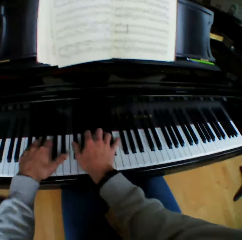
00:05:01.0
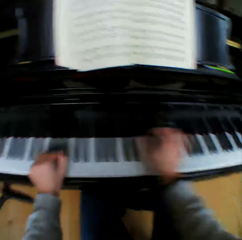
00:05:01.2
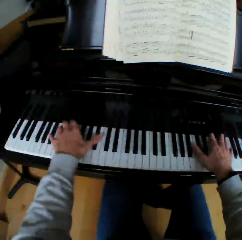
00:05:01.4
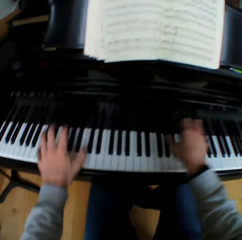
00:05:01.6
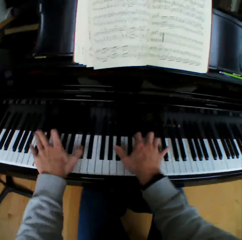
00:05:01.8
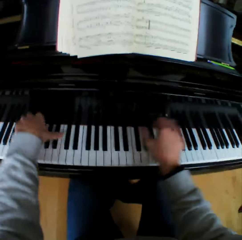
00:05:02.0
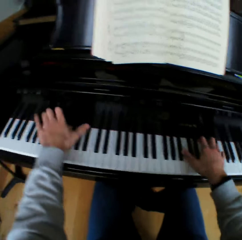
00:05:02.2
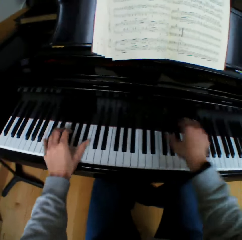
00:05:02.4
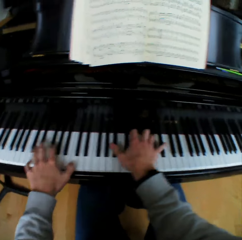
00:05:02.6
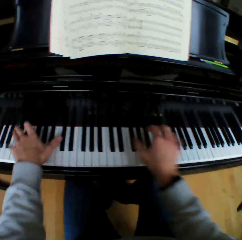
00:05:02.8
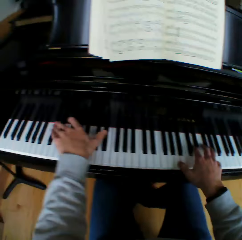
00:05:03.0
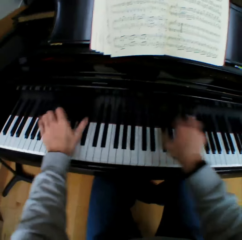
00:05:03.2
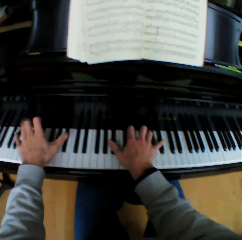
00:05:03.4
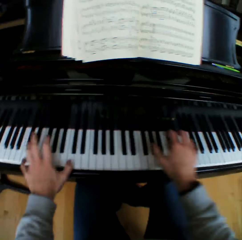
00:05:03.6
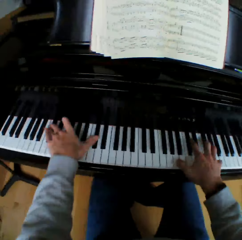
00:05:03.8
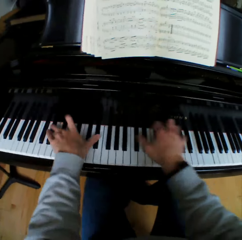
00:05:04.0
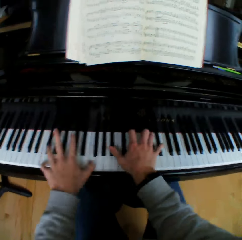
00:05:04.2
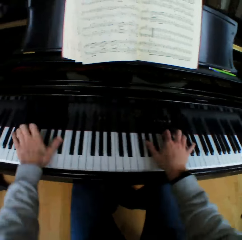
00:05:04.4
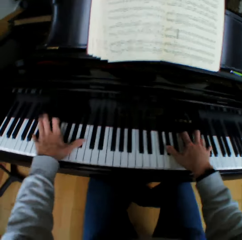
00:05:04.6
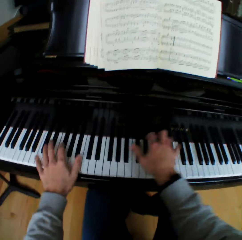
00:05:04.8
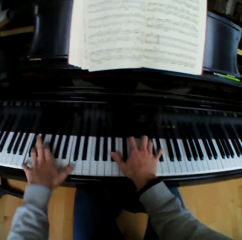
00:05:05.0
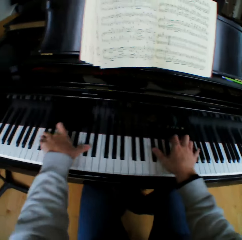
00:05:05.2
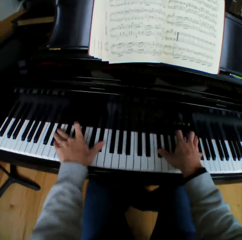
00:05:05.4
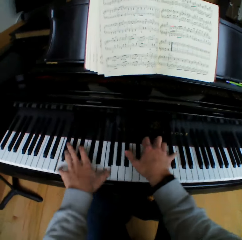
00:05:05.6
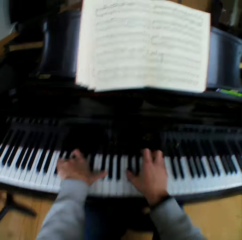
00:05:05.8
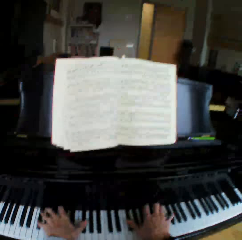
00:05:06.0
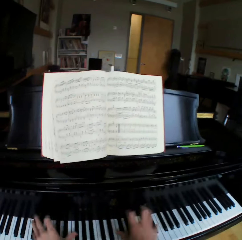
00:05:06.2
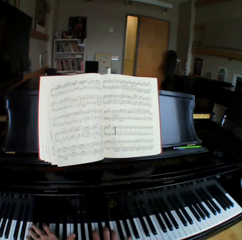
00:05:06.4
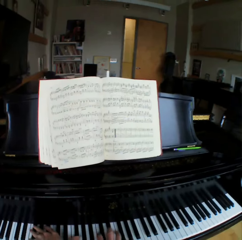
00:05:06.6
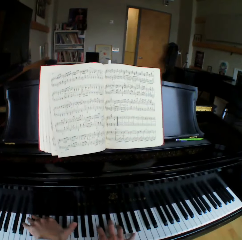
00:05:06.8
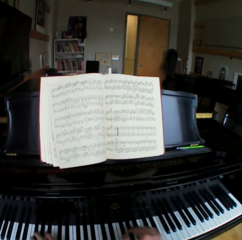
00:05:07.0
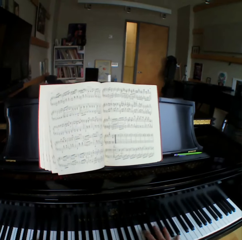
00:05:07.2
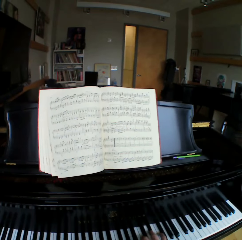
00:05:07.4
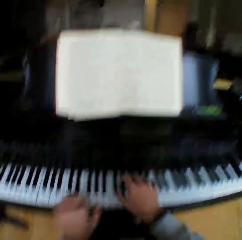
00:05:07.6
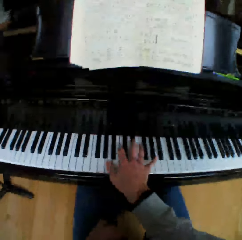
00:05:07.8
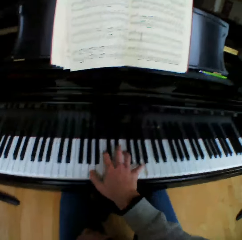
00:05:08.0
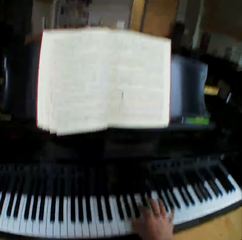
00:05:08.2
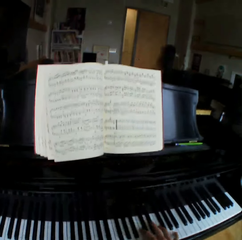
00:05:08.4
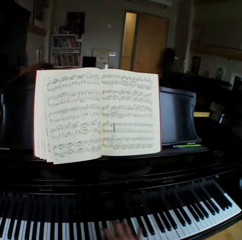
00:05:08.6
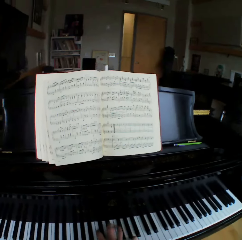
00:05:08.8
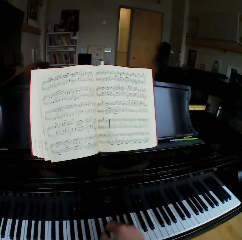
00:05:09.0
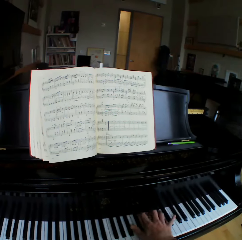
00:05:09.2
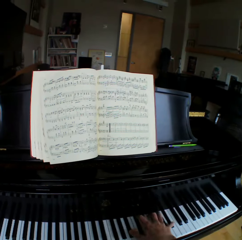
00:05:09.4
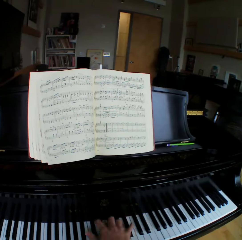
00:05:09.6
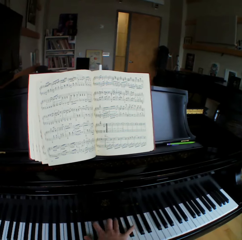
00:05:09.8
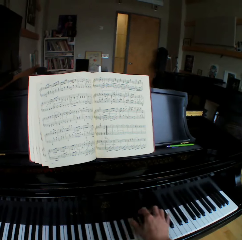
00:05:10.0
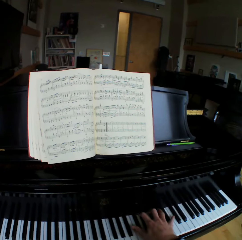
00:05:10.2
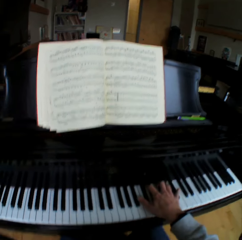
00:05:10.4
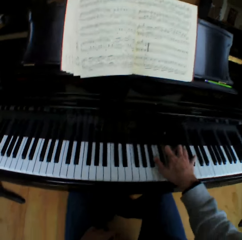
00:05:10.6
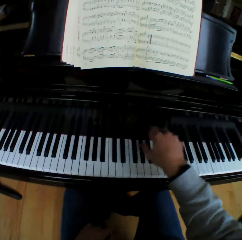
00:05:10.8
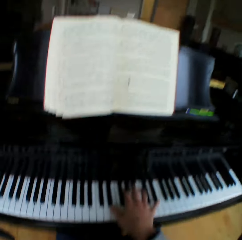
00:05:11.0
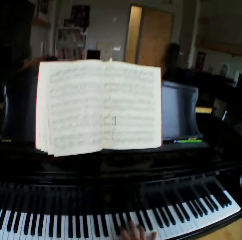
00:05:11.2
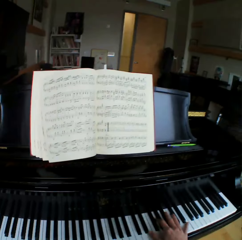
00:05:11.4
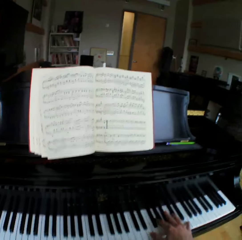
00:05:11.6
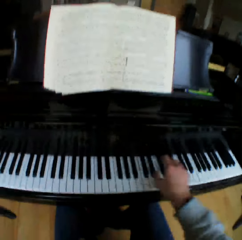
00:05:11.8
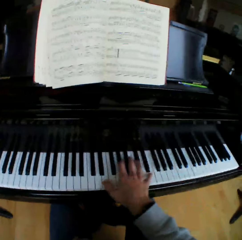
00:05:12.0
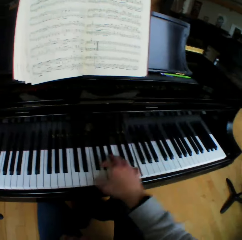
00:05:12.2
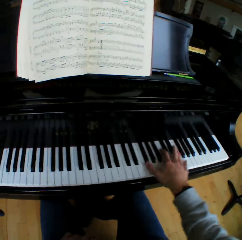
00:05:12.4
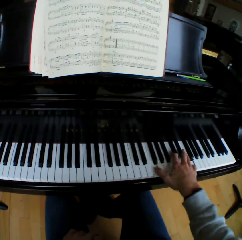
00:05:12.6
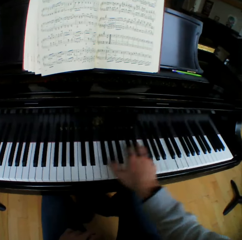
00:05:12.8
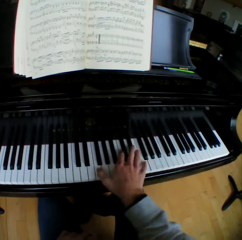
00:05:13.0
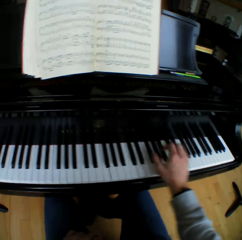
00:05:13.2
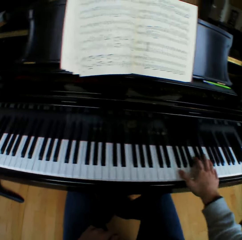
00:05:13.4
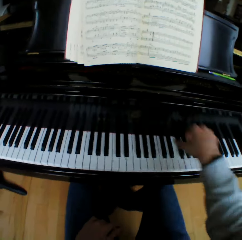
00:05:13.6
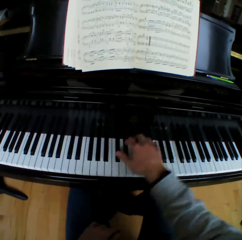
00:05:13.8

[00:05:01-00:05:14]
The camera wearer moves his left hand from the piano keys and rests his left hand on his lap. He plays the piano with his right hand.

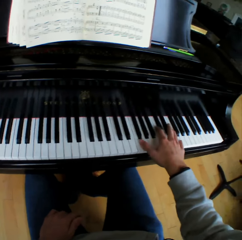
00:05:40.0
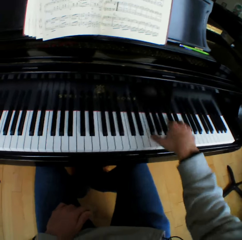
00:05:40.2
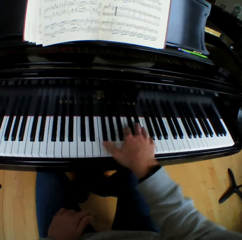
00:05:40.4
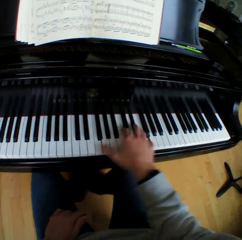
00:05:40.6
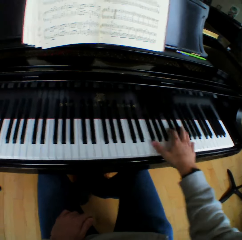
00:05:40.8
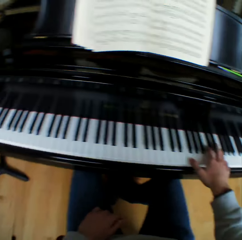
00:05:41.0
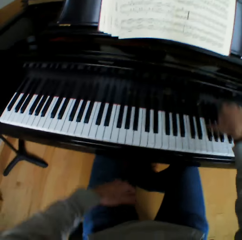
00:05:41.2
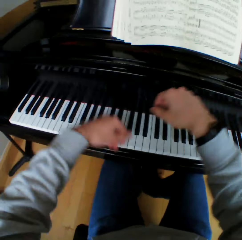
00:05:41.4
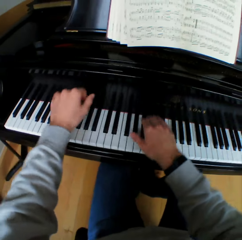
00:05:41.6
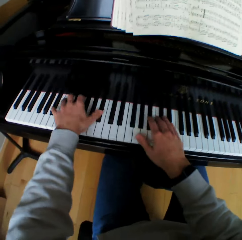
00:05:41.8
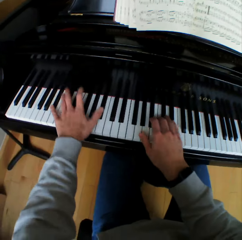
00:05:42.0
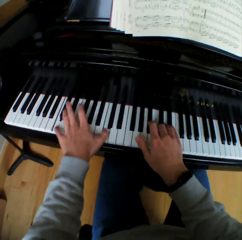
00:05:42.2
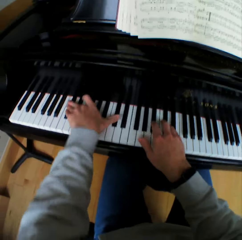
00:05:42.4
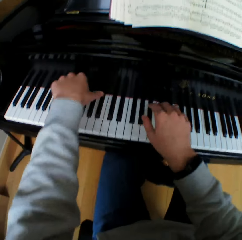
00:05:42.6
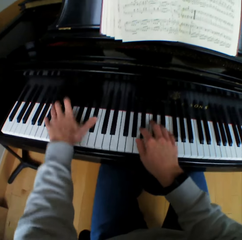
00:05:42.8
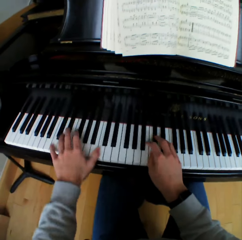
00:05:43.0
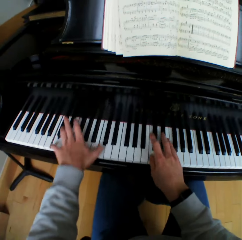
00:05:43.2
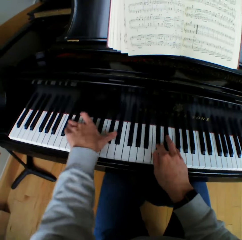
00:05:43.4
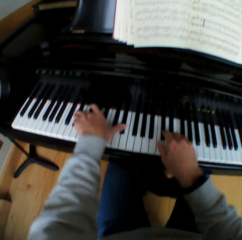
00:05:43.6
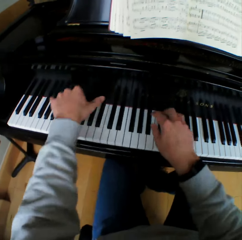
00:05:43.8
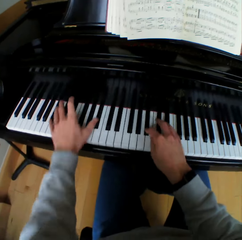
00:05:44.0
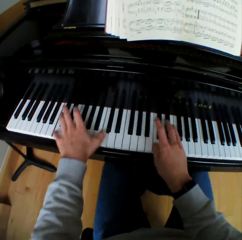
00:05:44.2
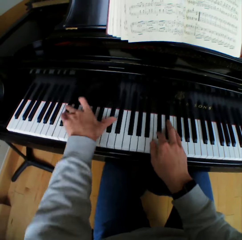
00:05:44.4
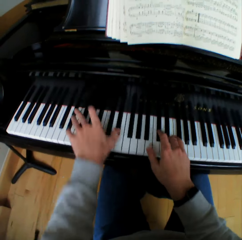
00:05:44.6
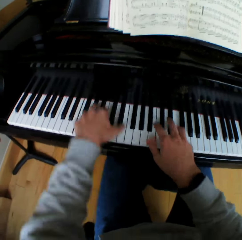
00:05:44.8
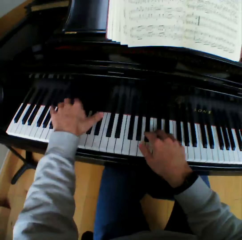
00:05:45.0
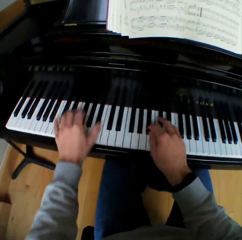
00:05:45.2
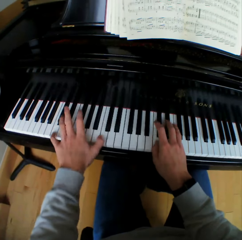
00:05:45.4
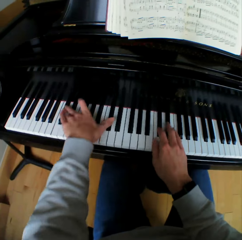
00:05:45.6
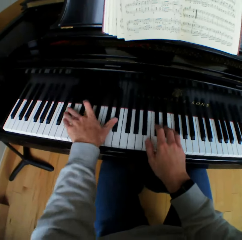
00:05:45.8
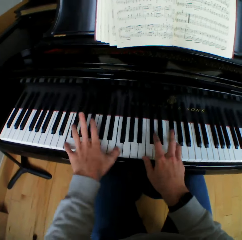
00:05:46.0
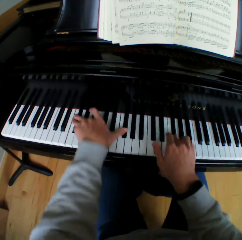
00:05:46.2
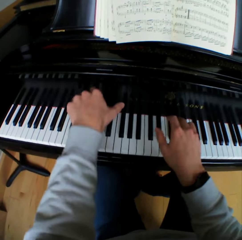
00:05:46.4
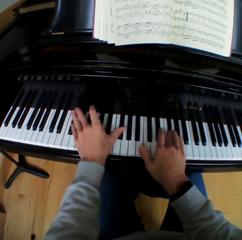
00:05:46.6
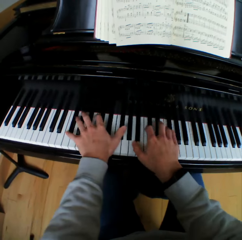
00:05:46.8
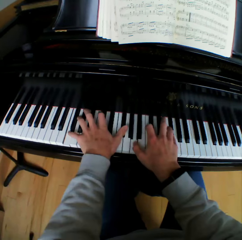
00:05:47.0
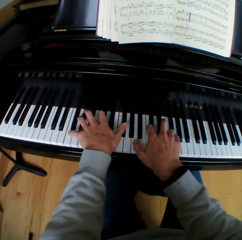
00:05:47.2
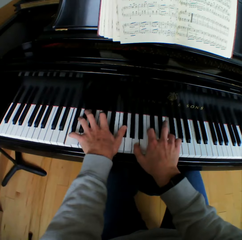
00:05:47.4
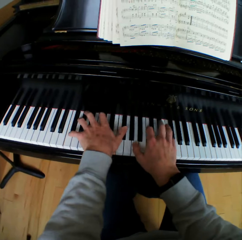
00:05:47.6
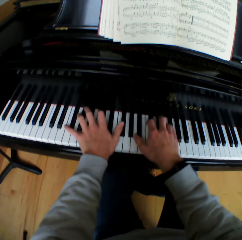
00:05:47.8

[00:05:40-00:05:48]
The camera wearer moves his left hand from his lap. He plays the piano with both hands.

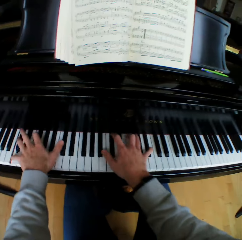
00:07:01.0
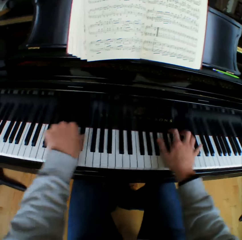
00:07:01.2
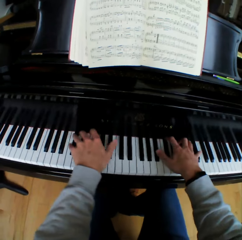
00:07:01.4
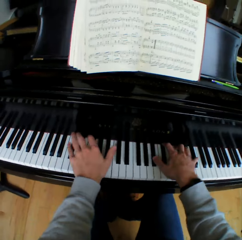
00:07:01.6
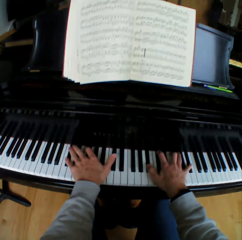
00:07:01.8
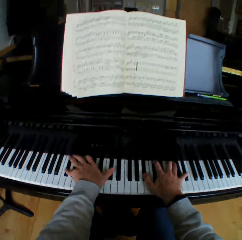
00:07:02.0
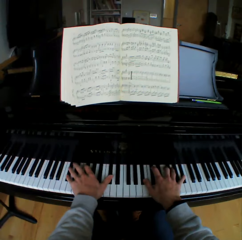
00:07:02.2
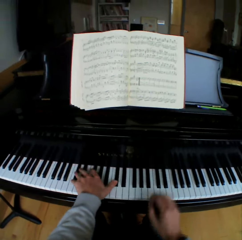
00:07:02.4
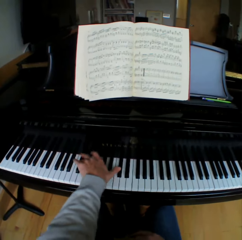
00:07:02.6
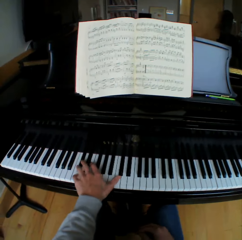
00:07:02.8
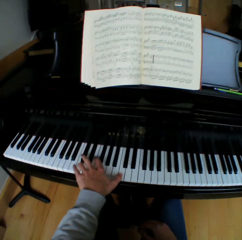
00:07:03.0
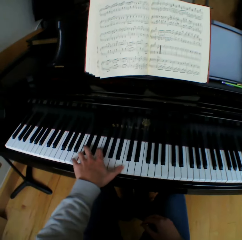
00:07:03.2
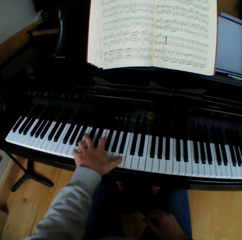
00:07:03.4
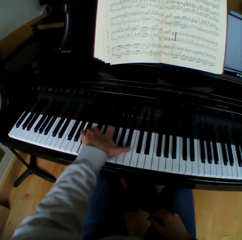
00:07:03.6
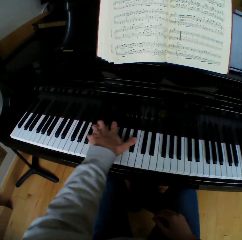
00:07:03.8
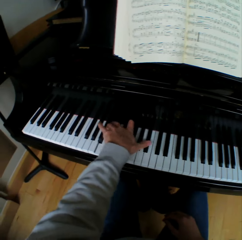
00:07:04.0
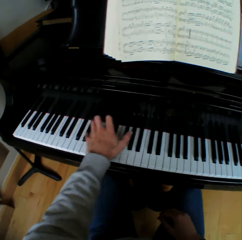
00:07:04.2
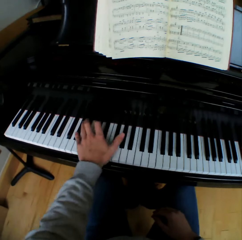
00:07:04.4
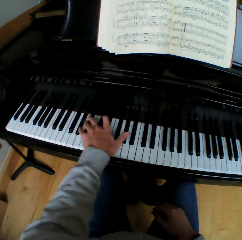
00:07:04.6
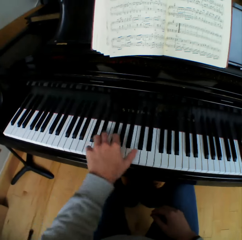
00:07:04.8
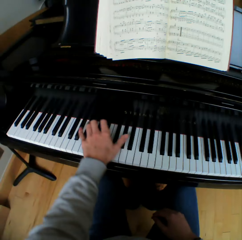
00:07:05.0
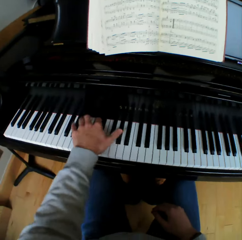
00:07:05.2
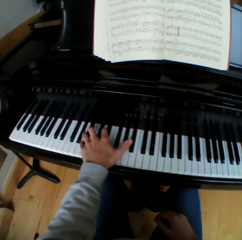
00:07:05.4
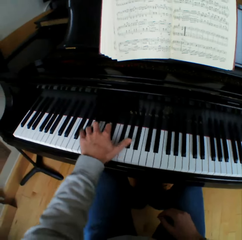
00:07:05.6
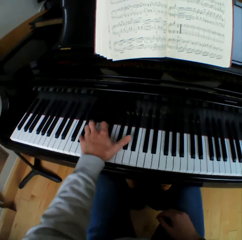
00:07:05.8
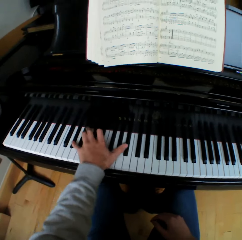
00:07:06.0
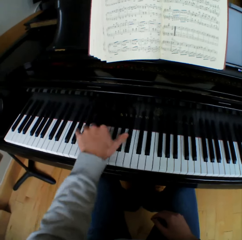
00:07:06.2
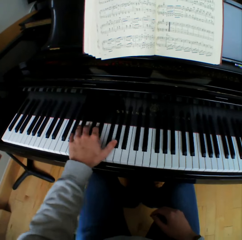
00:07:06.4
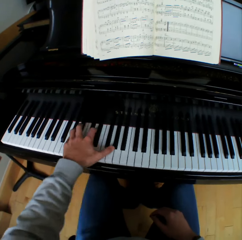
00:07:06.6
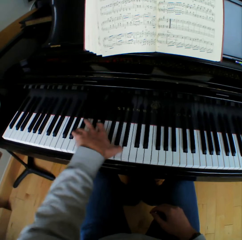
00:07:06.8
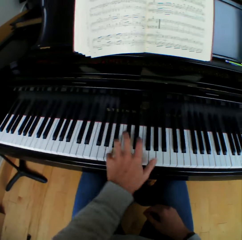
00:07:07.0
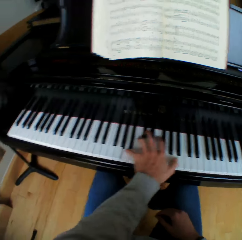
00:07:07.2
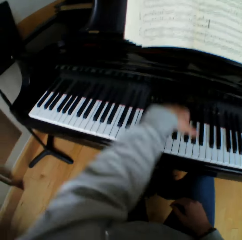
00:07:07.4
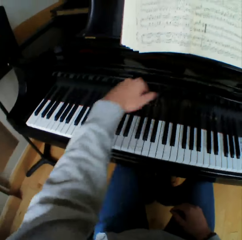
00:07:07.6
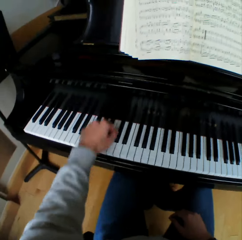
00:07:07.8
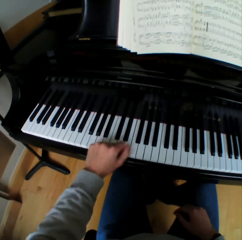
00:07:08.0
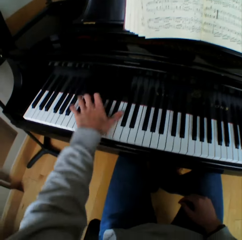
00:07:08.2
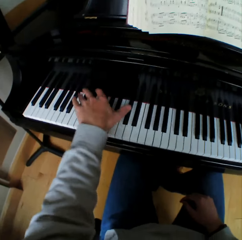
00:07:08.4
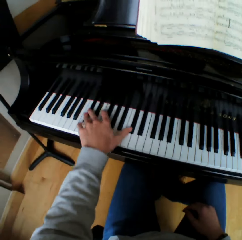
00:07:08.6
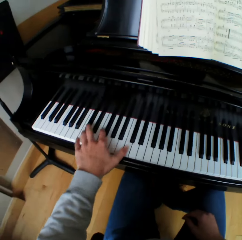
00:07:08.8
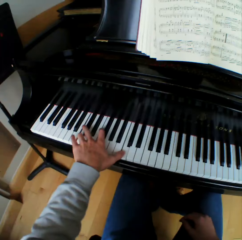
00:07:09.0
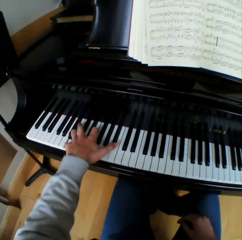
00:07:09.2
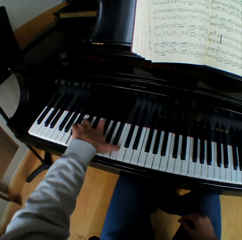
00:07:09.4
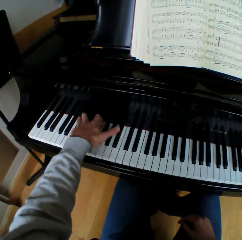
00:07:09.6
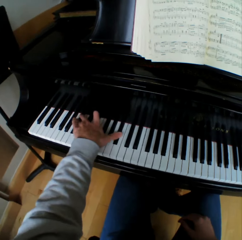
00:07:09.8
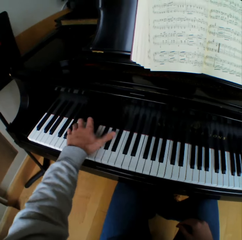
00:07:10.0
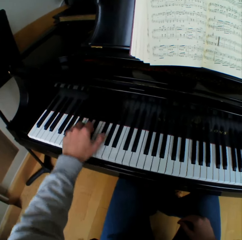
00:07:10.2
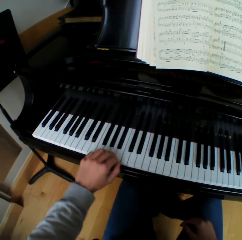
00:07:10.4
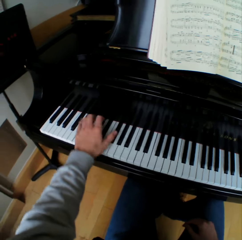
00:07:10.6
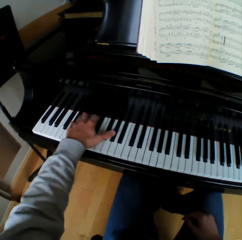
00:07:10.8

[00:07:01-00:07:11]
The camera wearer moves his right hand from the piano keys and rests his right hand on his lap. He plays the piano with his left hand.
